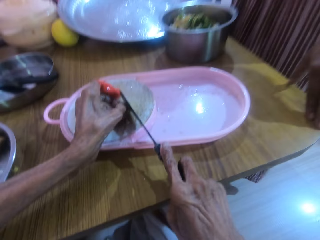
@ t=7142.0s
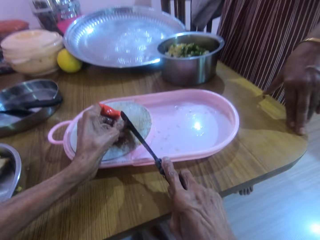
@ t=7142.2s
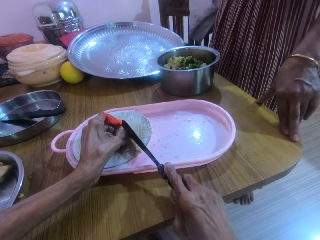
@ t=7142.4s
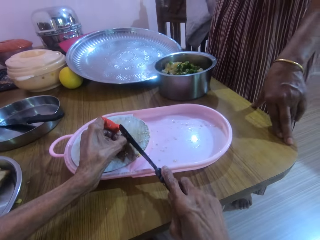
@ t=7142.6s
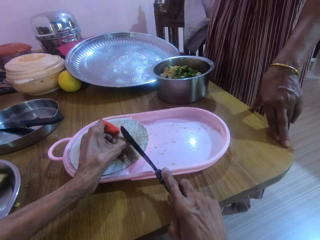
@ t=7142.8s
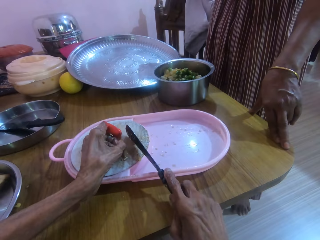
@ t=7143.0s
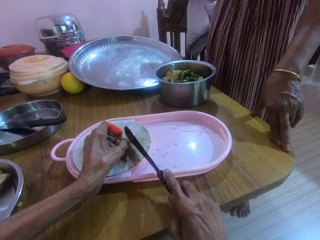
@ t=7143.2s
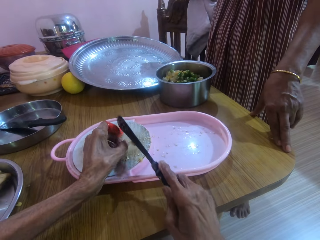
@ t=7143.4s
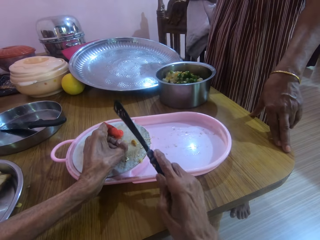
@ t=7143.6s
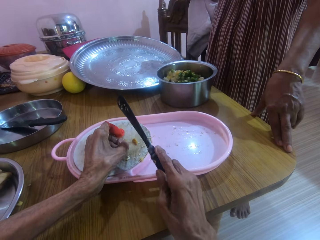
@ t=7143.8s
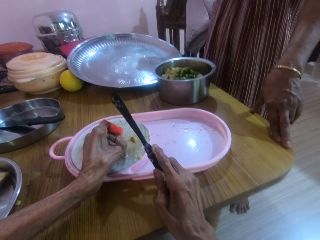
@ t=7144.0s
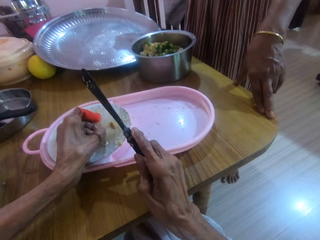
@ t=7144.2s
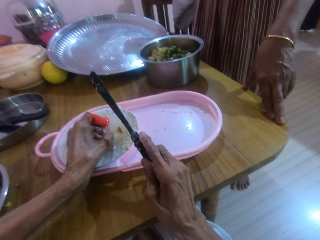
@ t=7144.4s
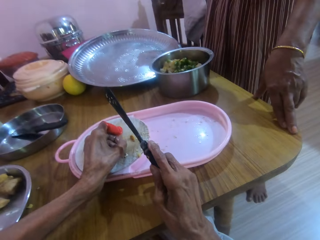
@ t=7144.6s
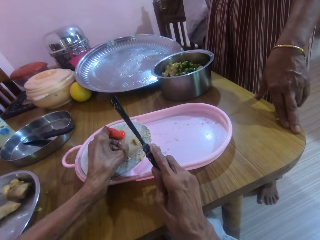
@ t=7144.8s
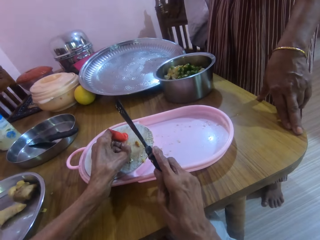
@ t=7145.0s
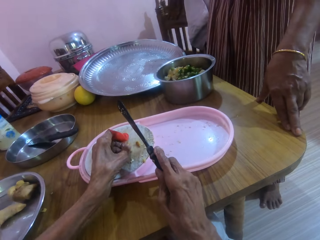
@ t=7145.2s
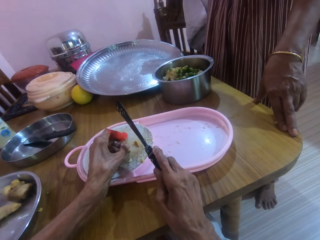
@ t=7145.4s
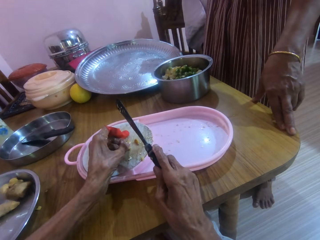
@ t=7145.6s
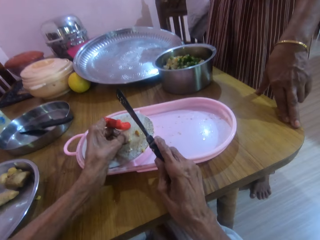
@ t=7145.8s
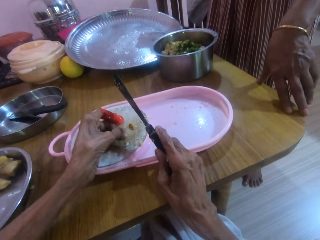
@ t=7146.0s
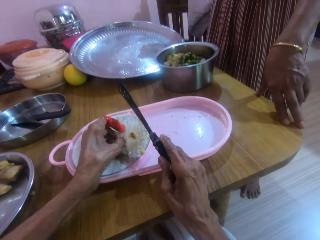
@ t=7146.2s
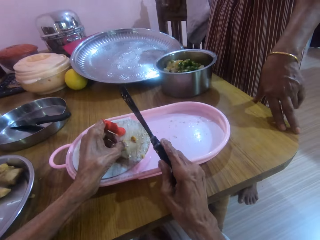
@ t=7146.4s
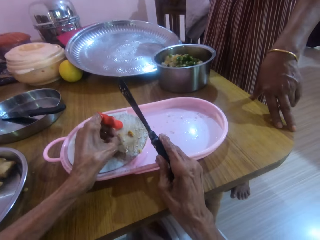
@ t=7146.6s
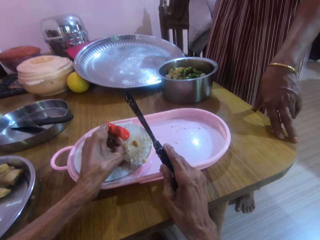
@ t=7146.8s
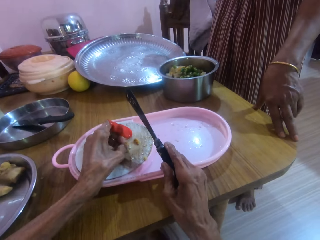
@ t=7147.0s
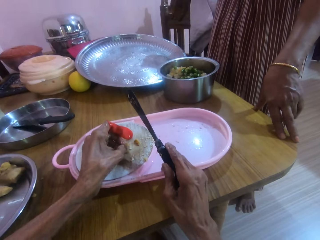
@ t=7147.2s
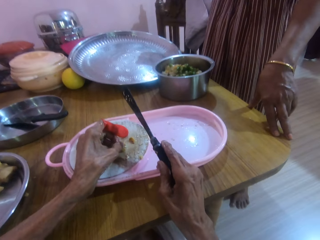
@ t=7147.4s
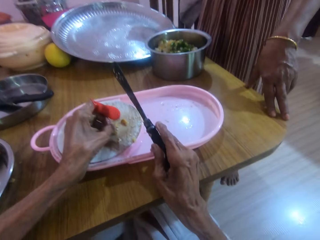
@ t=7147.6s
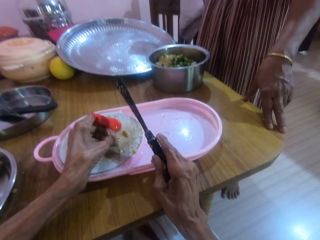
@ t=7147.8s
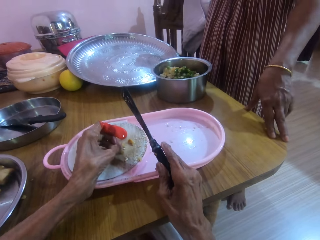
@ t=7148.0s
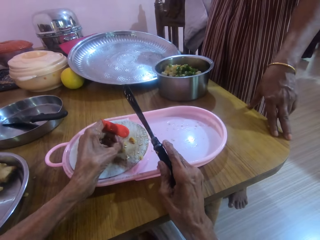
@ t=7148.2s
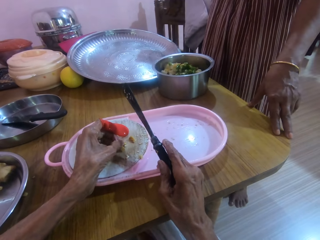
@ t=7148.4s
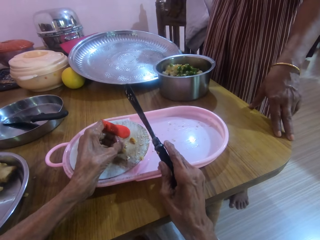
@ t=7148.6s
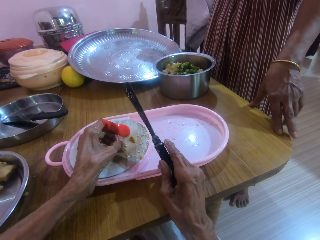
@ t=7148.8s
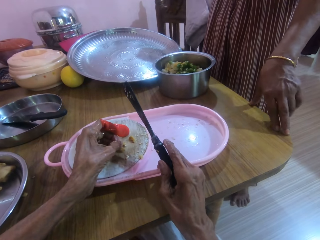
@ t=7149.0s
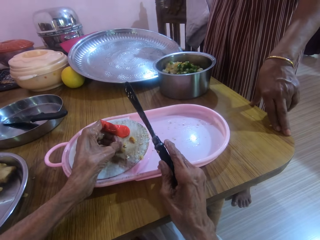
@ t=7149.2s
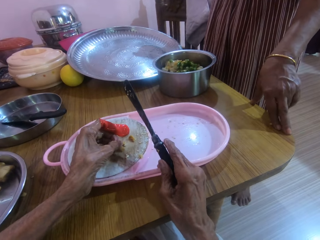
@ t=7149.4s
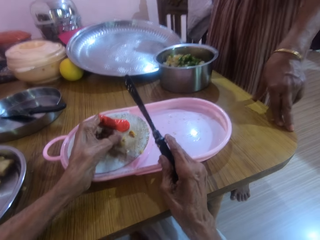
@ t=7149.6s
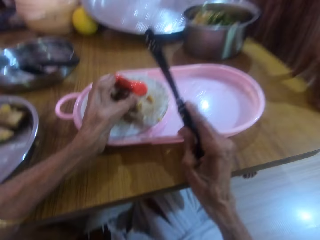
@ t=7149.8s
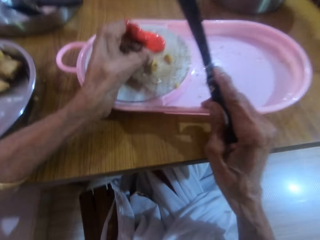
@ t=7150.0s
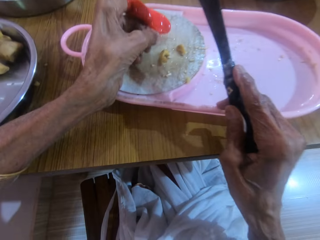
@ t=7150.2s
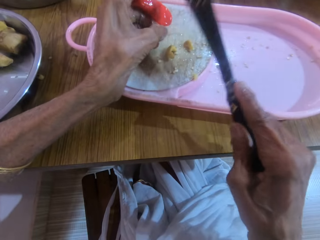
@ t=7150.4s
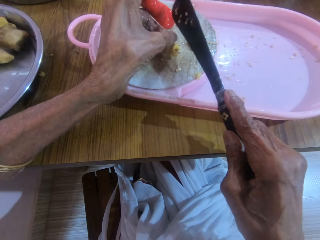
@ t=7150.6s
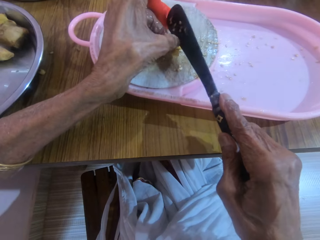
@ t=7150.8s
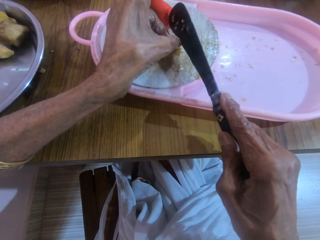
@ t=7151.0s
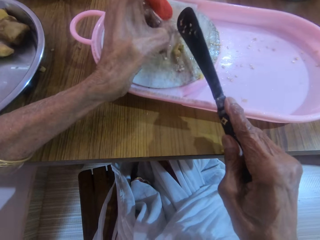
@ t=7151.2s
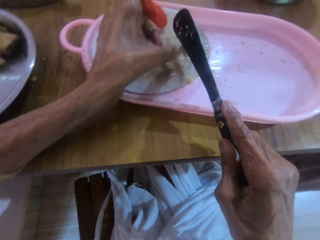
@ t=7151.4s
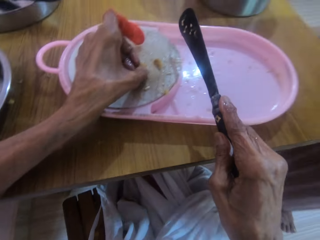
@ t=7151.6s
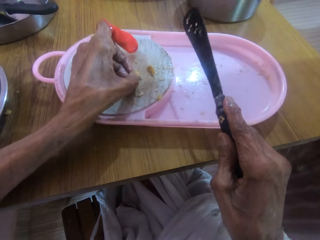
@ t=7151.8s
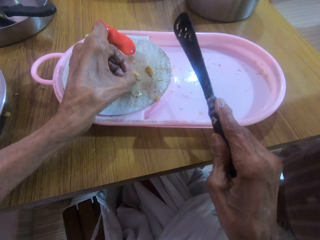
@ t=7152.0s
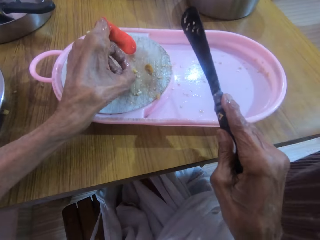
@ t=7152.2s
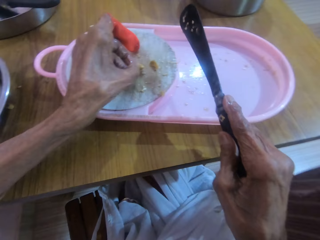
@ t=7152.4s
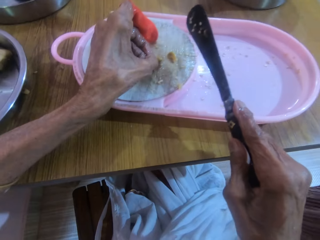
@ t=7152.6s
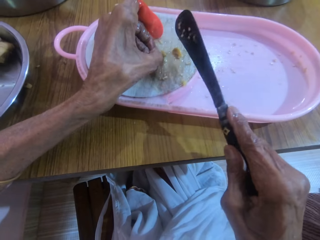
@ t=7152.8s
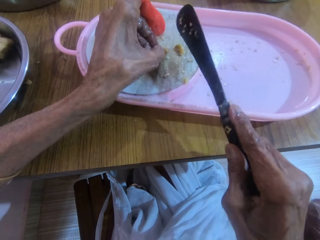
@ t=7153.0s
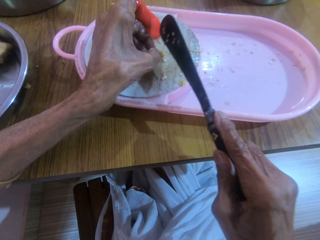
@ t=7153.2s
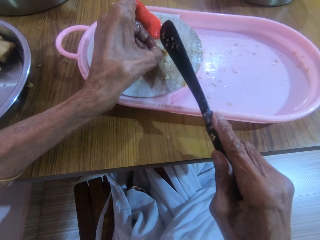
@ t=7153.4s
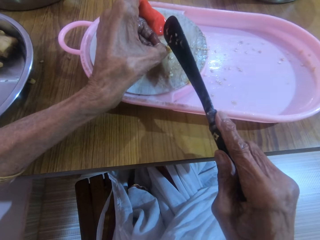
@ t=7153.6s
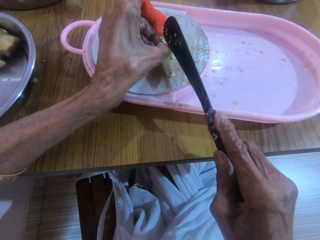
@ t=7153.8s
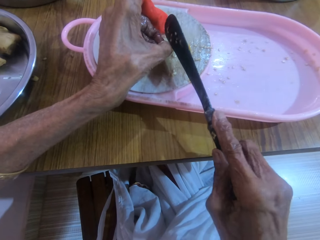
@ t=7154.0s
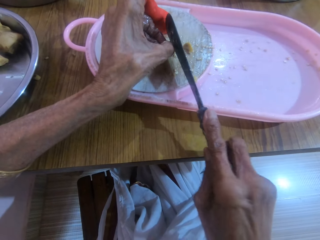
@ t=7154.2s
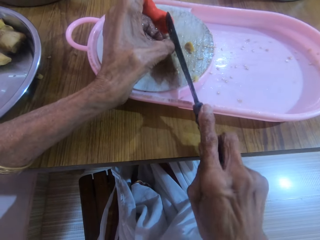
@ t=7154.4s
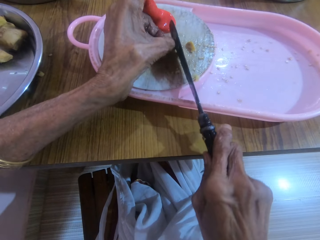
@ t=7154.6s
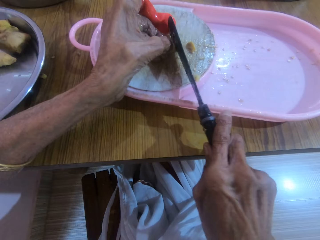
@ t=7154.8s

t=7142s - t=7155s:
The camera wearer talks to a person. They cut the ginger.

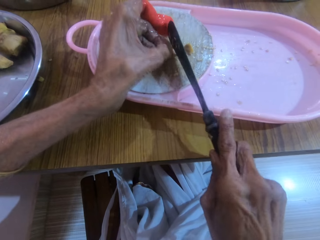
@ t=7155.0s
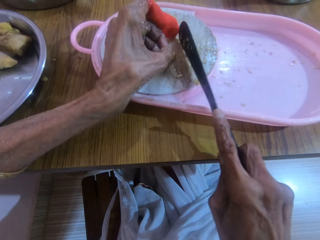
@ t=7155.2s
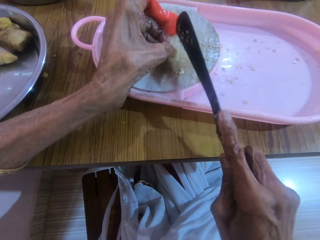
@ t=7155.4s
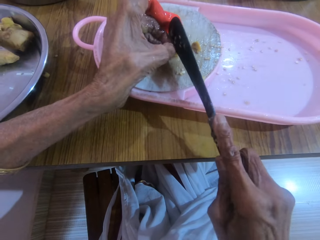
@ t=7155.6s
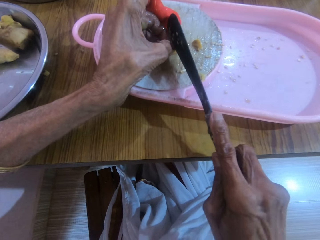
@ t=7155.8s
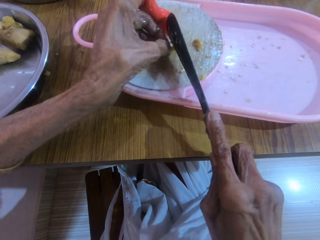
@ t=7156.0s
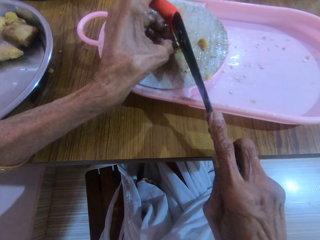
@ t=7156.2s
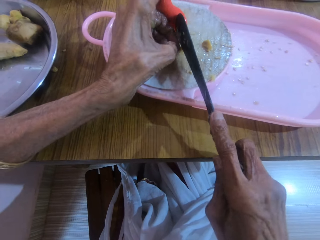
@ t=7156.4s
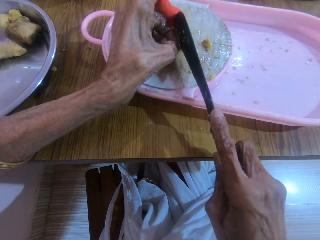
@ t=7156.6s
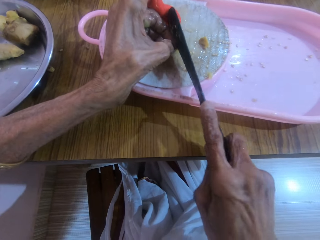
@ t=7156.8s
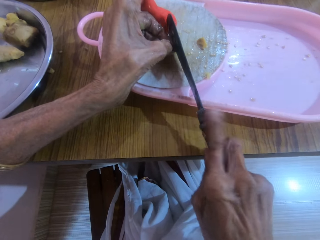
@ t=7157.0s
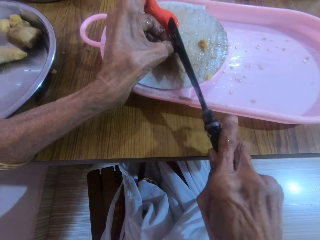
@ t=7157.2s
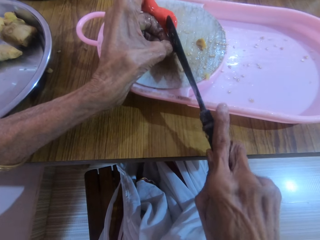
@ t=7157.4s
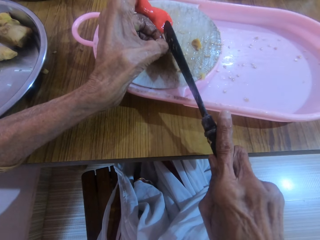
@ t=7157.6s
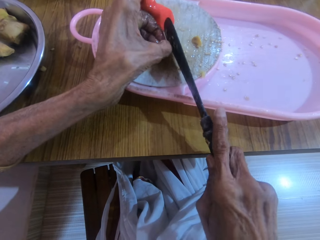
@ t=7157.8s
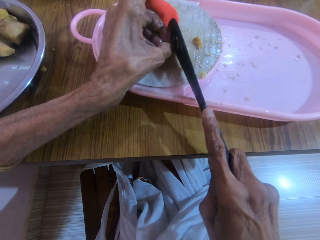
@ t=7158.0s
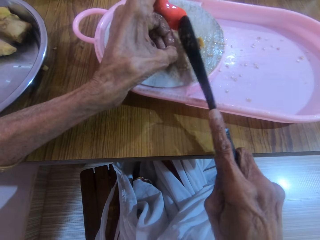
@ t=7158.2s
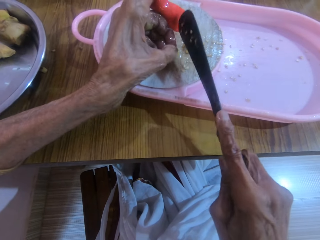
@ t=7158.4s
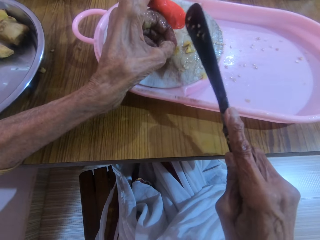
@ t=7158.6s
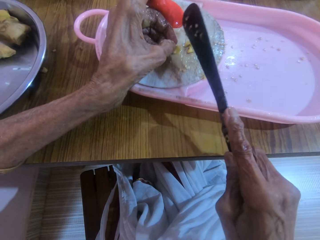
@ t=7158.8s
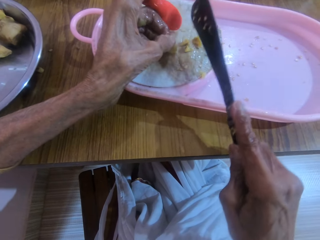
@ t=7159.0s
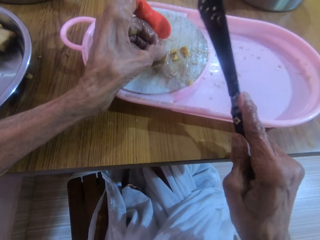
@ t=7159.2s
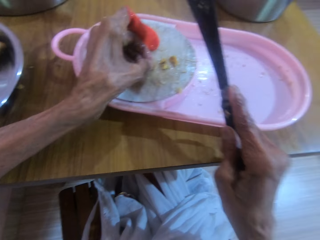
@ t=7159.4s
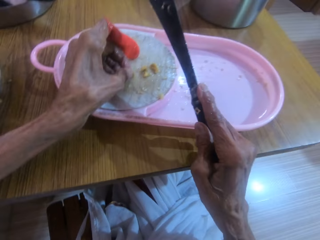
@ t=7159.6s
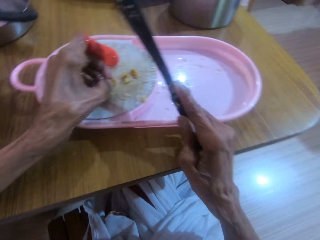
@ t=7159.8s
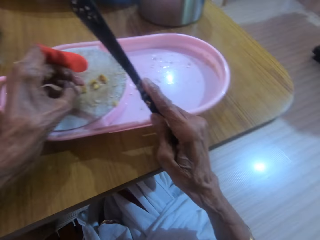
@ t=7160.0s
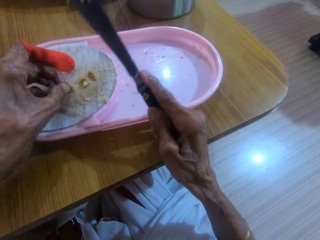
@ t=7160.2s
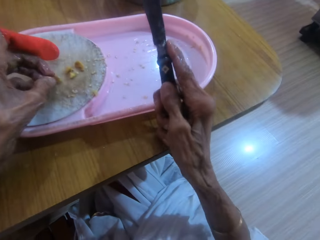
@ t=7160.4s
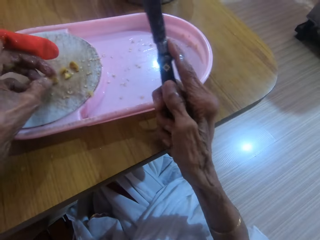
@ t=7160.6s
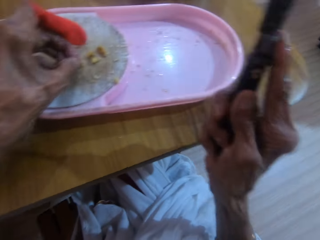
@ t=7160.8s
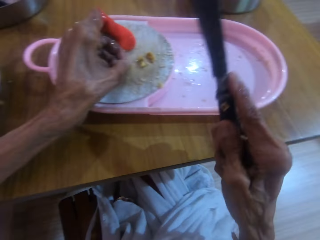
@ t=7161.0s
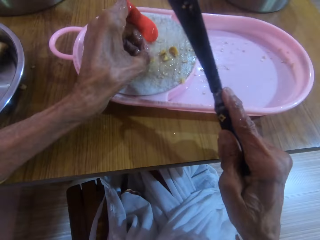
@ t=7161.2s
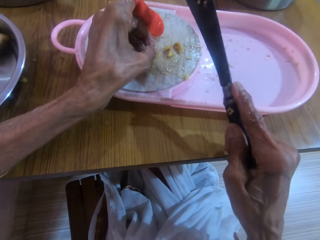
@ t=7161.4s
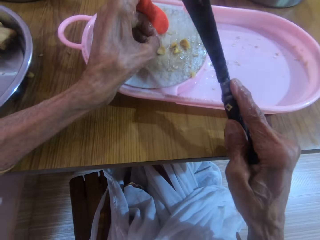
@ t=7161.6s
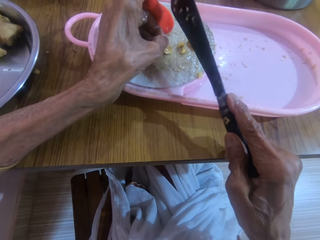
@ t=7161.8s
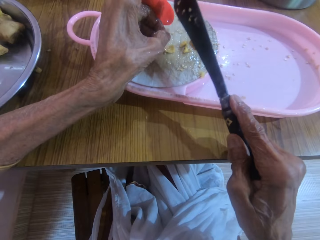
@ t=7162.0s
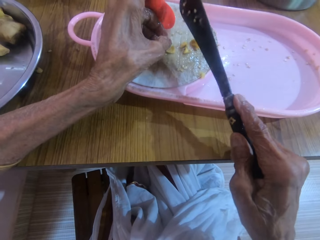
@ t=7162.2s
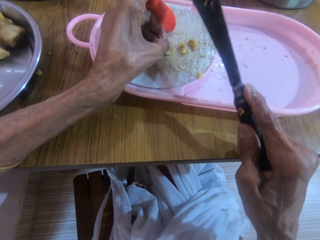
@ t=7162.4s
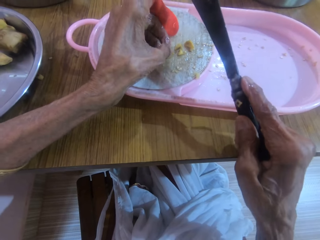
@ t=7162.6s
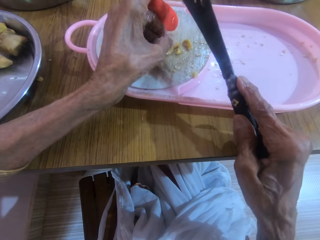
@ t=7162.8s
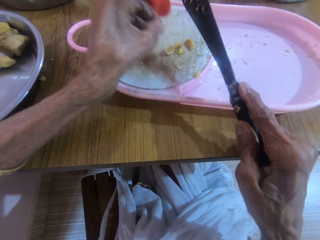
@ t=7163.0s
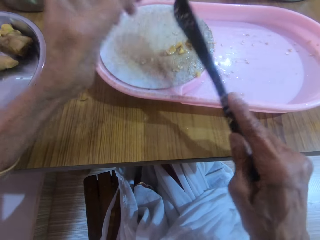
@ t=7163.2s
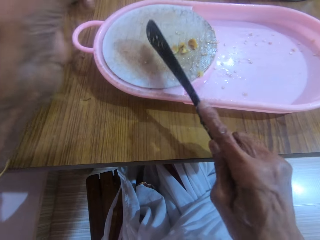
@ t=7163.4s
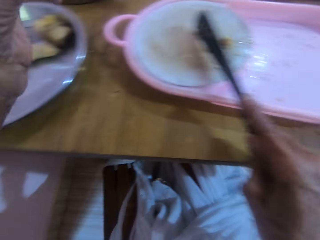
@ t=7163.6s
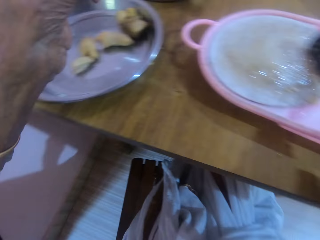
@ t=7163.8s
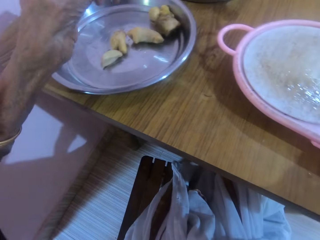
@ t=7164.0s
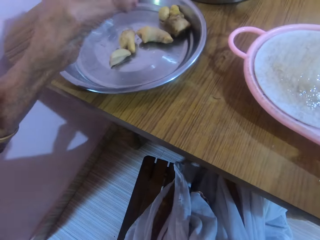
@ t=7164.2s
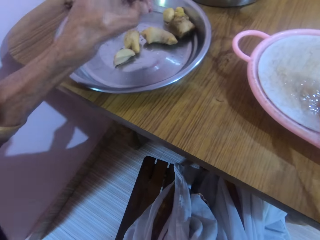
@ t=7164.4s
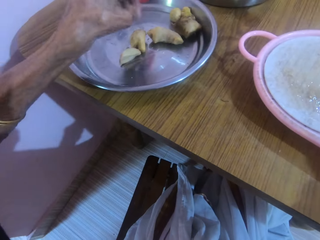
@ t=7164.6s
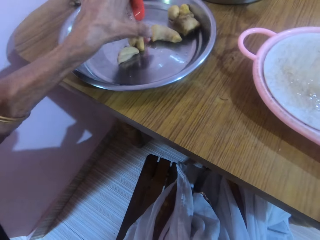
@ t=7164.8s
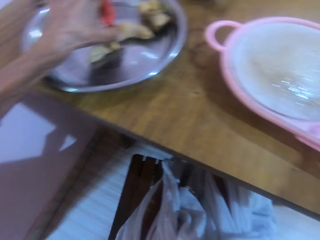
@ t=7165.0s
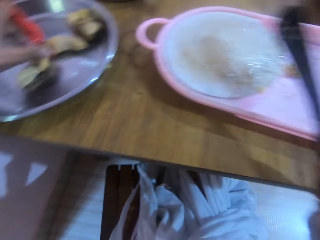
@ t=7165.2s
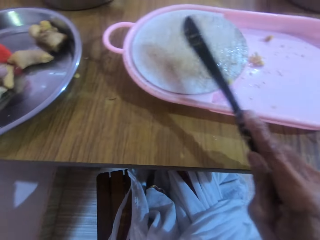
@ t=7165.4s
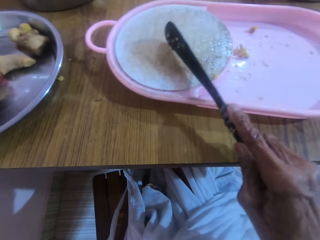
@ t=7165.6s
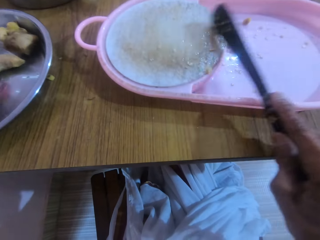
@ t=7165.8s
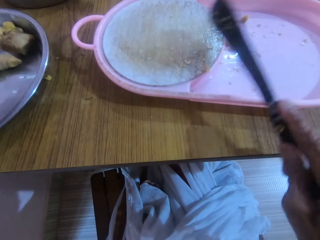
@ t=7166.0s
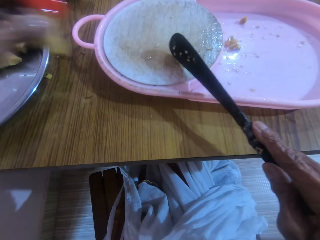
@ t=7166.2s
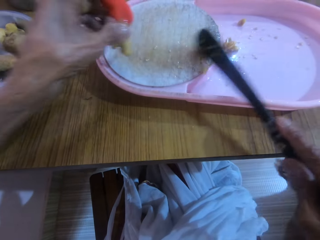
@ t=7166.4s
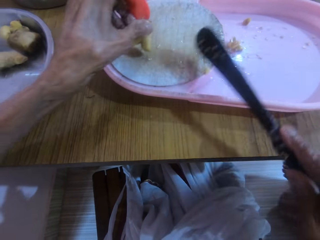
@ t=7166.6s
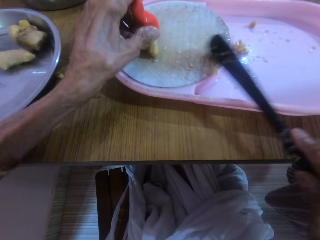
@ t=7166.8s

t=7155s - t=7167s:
The camera wearer makes gestures with the right hand. They move the pieces of garlic with the knife in the right hand. They pick up the garlic from the tray with the left hand.
